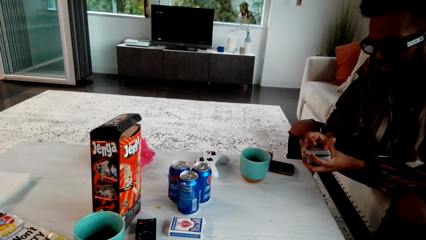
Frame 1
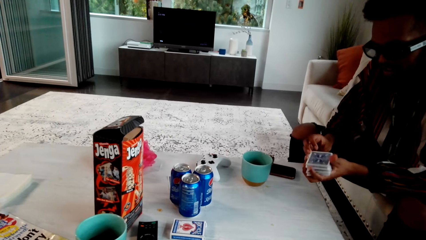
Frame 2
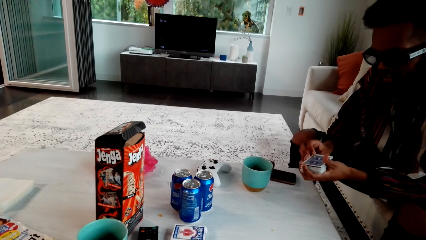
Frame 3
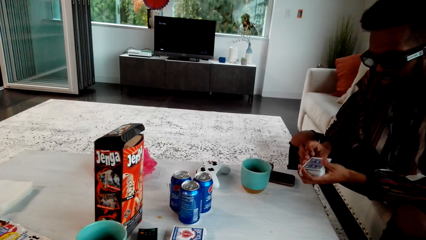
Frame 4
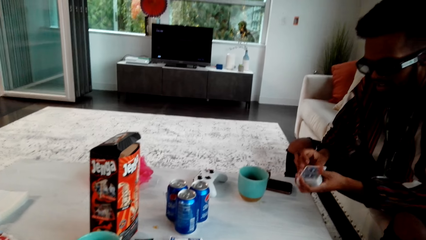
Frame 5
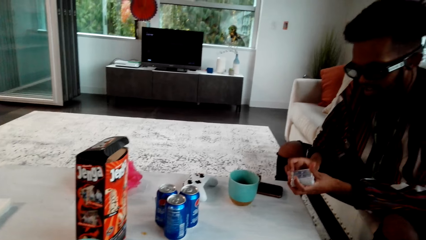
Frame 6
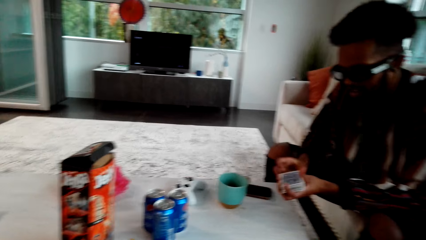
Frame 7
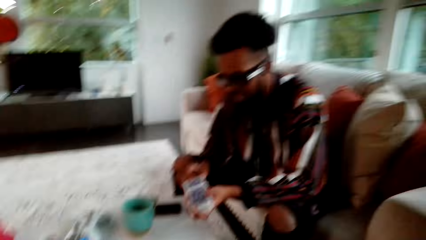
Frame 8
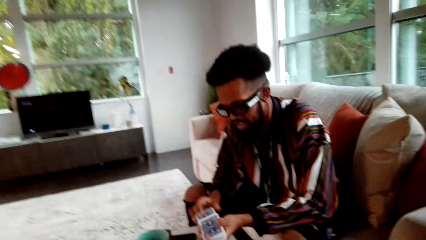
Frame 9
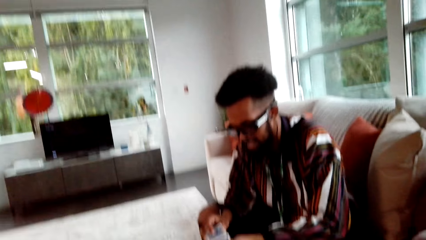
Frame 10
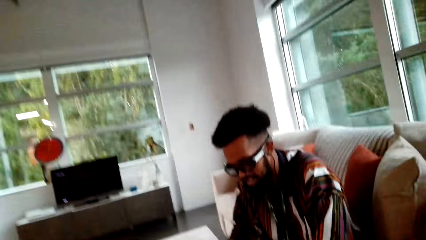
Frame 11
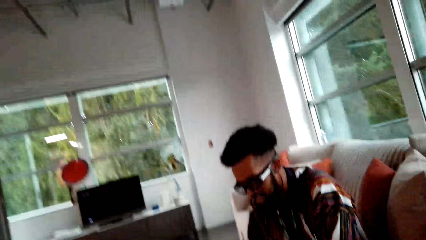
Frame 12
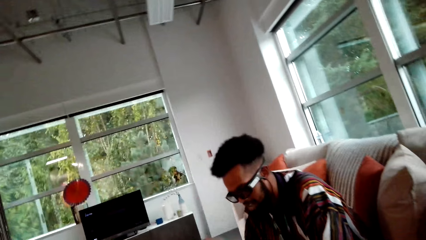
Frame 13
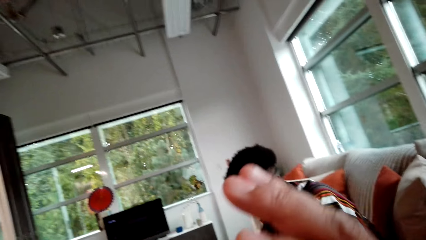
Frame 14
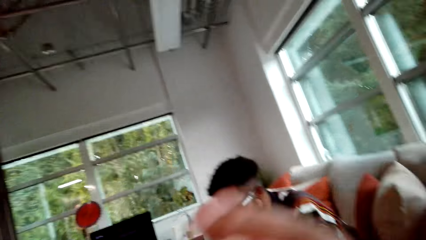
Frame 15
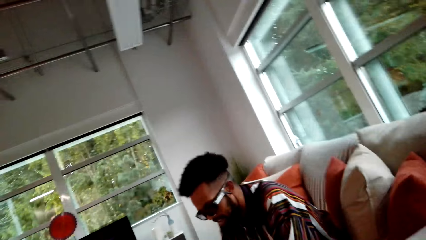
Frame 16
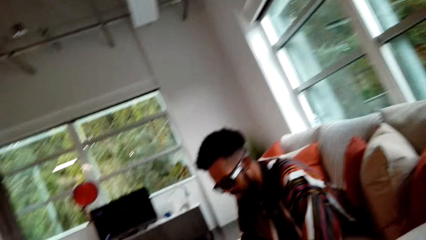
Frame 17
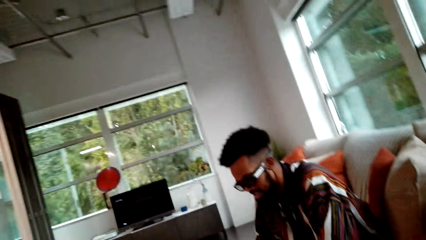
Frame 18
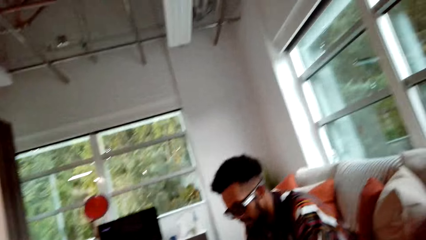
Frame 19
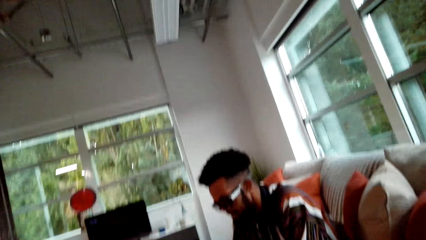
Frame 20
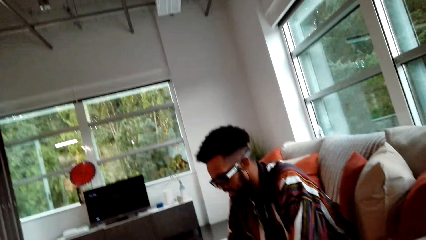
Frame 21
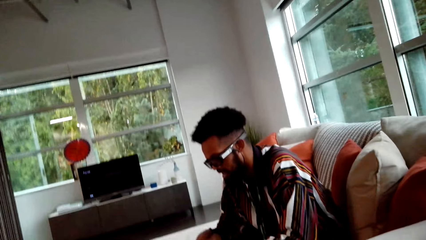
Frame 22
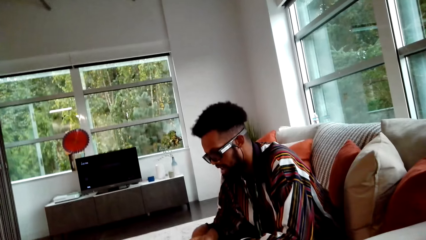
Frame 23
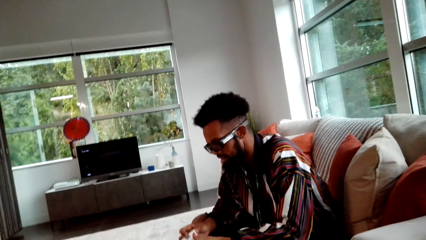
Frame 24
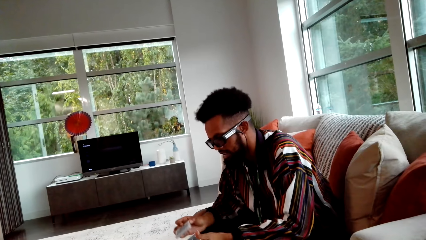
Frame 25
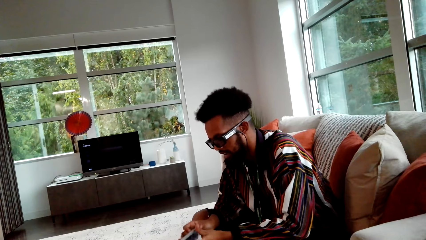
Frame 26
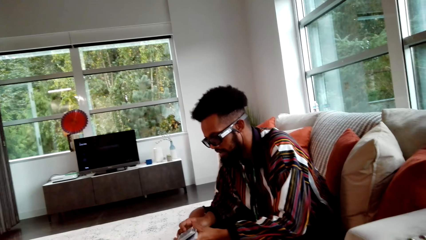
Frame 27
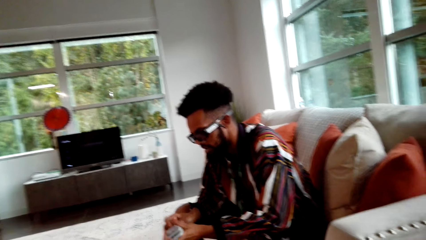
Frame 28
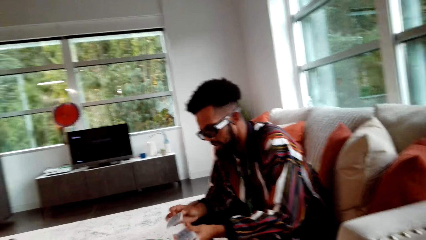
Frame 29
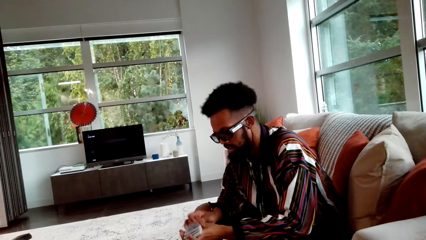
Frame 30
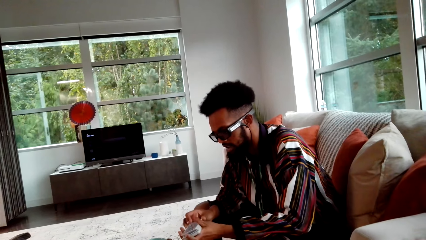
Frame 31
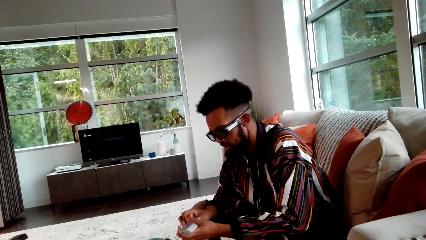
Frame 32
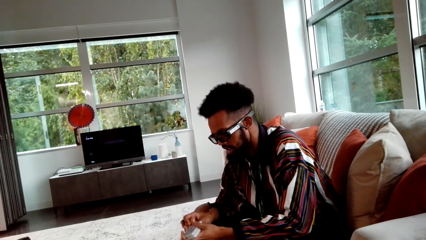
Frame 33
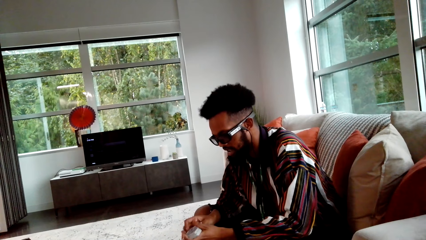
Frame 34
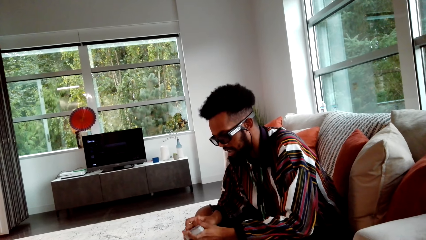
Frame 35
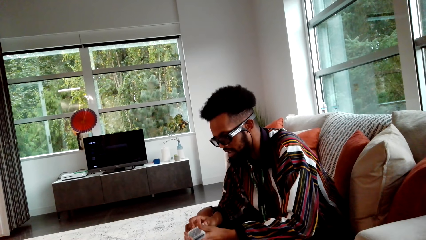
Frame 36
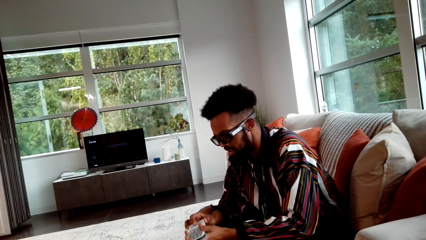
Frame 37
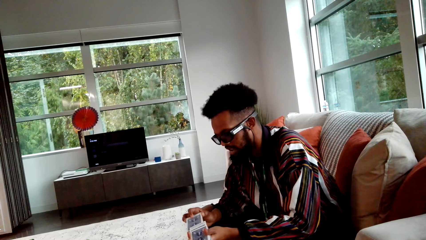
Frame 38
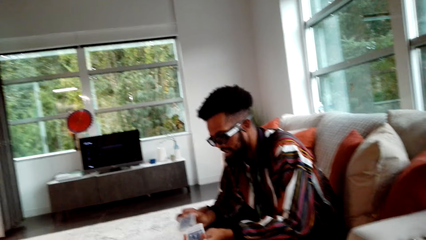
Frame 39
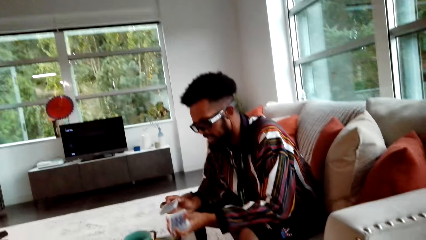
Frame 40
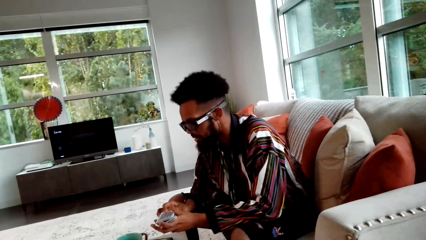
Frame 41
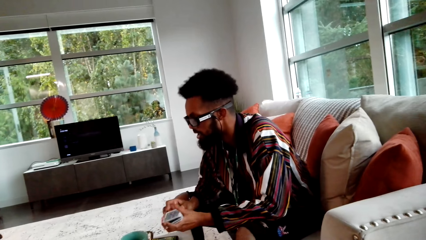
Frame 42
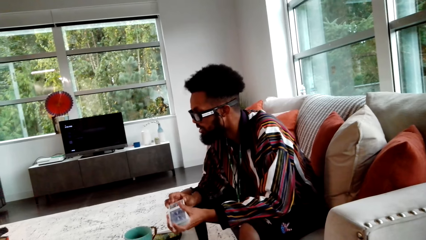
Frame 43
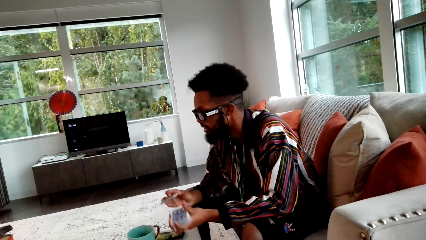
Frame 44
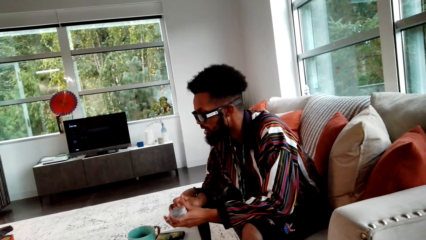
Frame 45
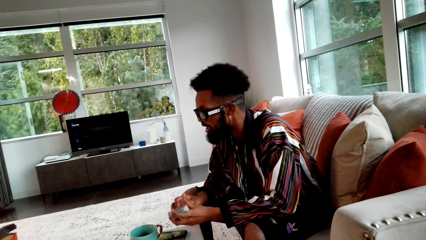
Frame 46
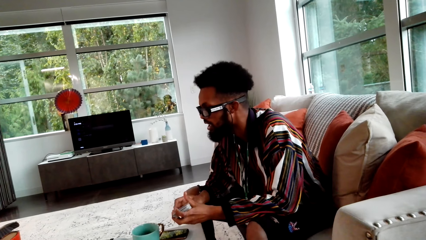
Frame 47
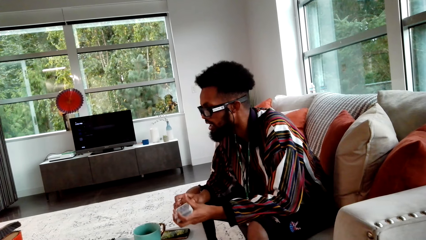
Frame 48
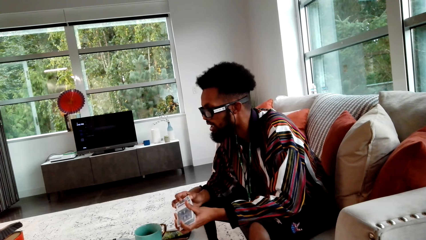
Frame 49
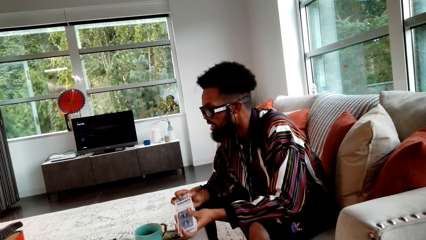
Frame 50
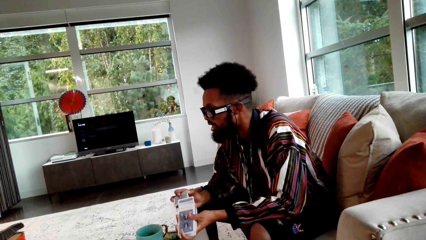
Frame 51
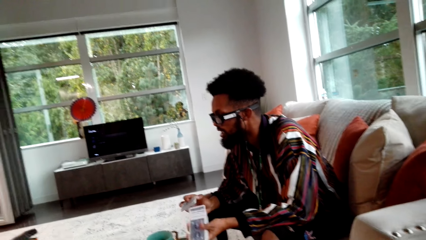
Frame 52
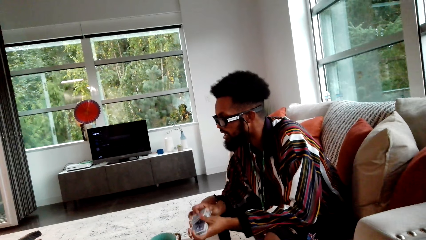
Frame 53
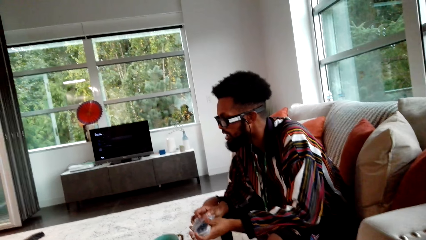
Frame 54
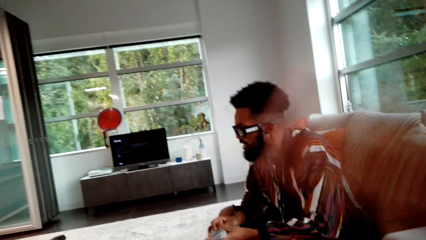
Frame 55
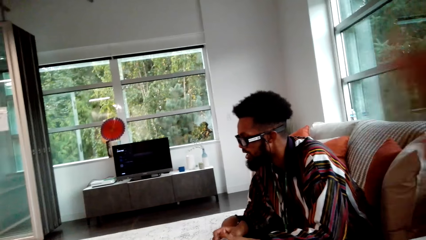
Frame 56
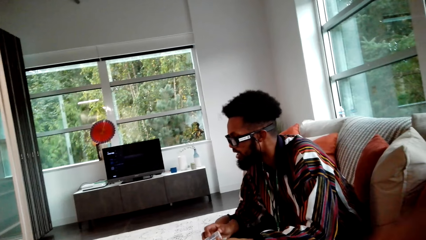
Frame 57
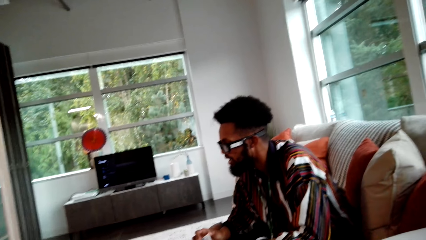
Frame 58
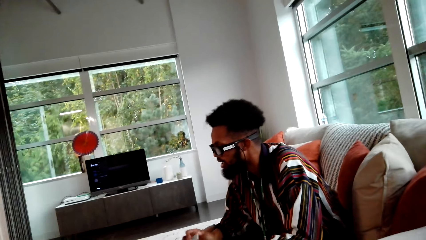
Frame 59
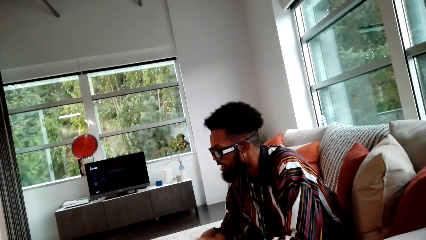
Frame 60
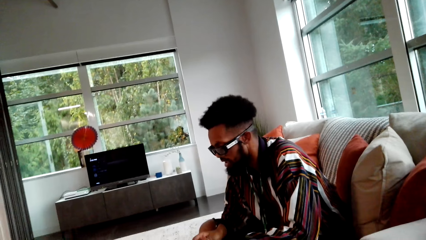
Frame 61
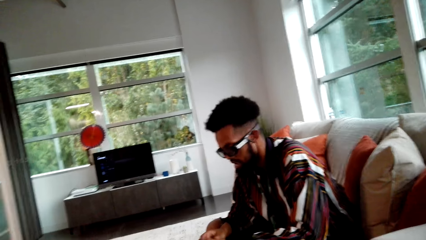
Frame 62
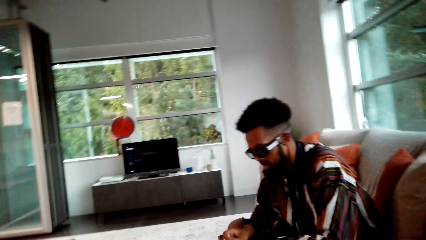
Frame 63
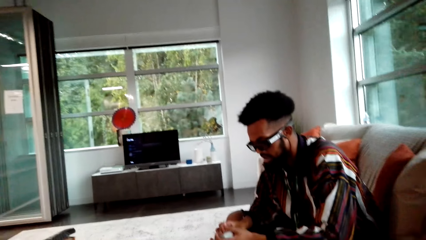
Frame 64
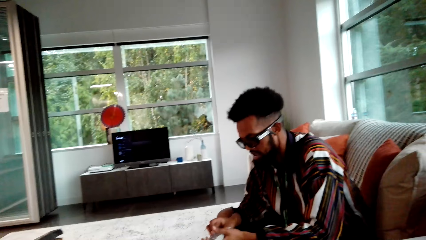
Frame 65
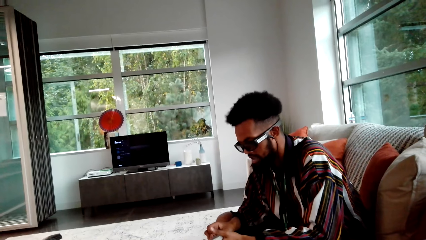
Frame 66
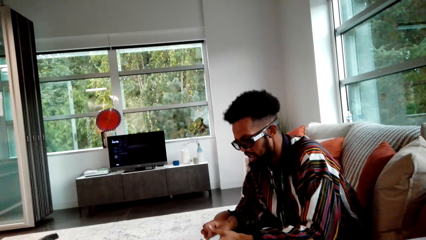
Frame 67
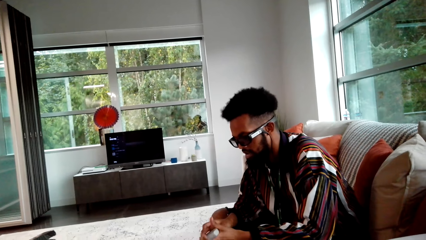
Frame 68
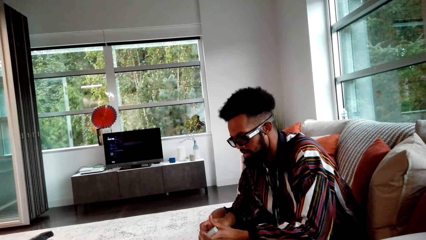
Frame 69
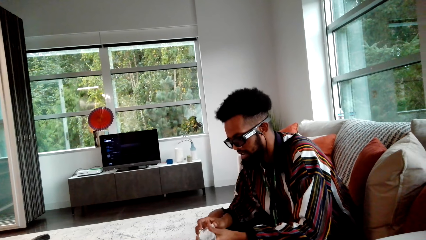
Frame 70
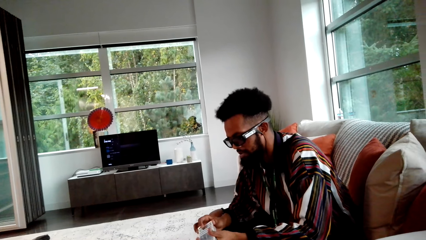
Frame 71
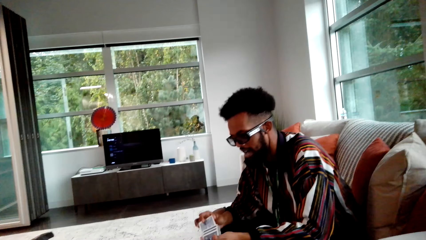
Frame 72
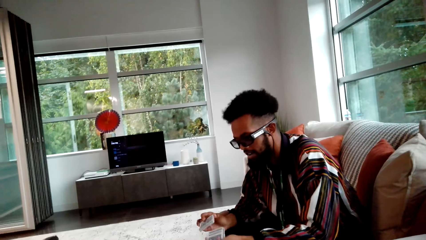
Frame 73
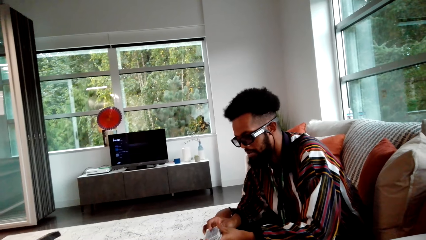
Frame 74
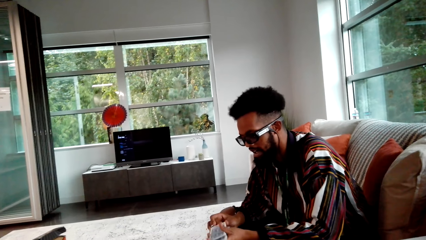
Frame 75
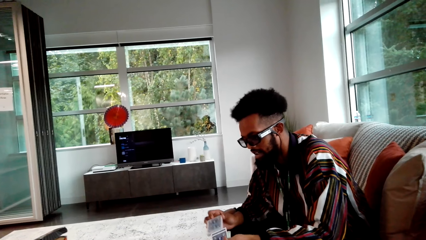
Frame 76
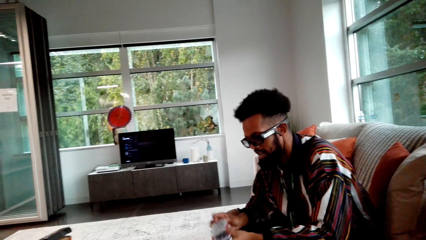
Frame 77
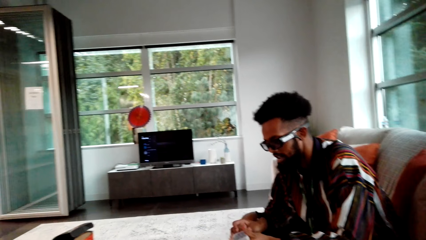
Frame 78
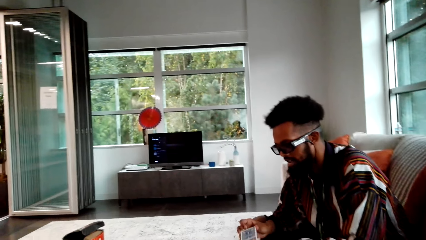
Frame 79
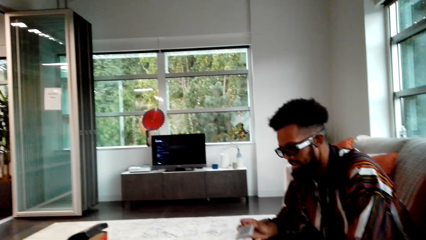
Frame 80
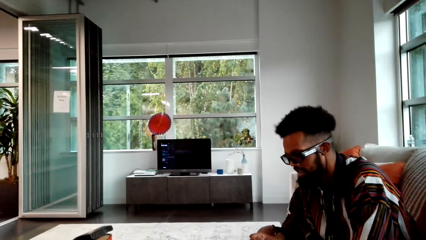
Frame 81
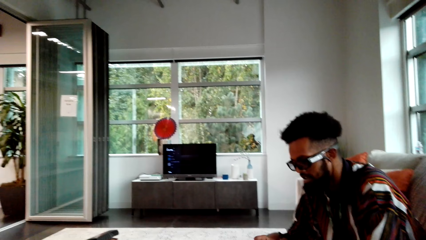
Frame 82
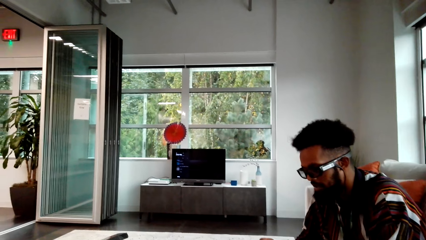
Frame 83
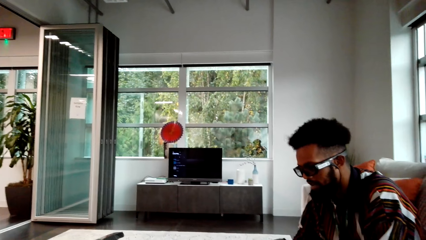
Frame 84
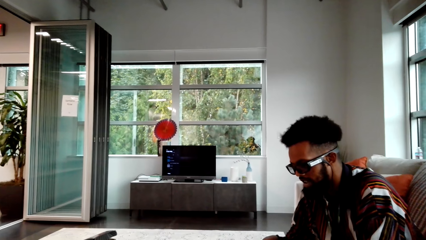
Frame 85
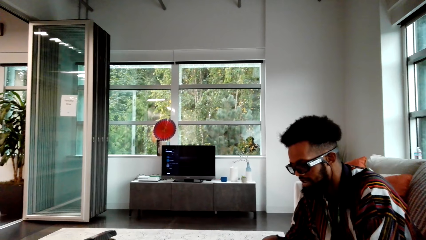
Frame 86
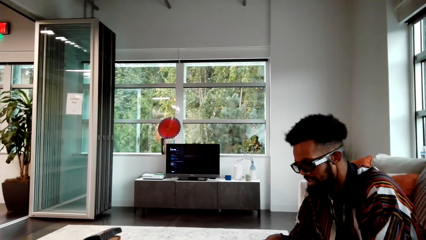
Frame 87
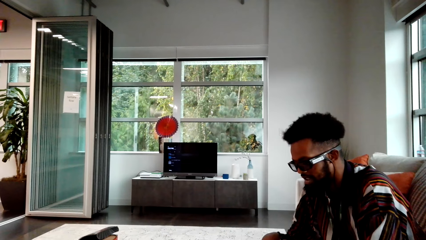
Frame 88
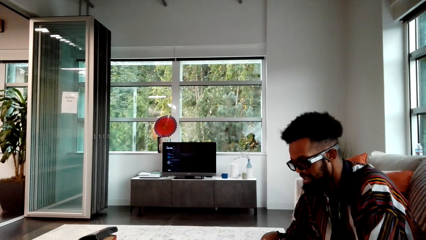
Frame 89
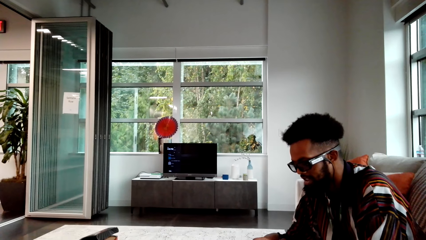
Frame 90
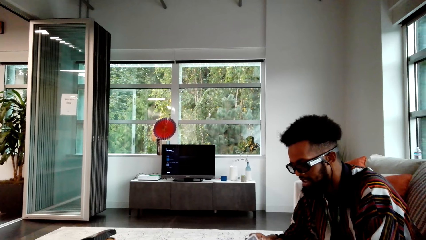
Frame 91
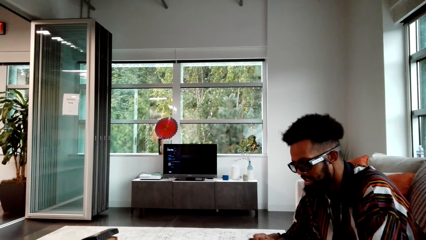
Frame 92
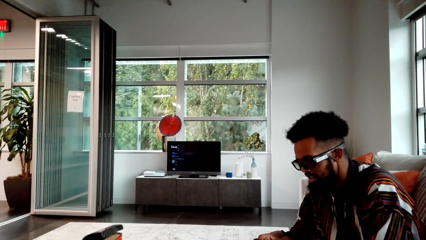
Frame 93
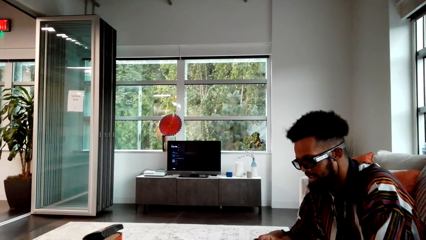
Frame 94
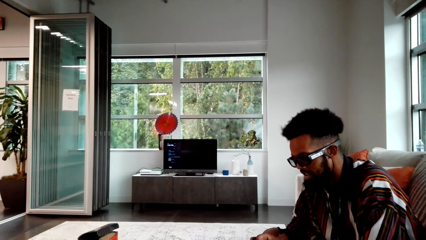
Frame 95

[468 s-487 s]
The camera wearer looks around. They move the right hand. A person shuffles cards. The camera wearer moves the right hand again. They look around a room.
